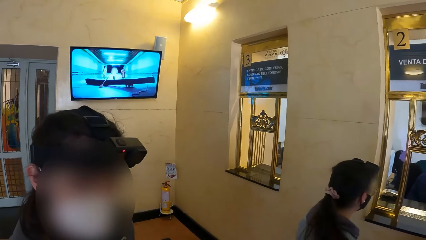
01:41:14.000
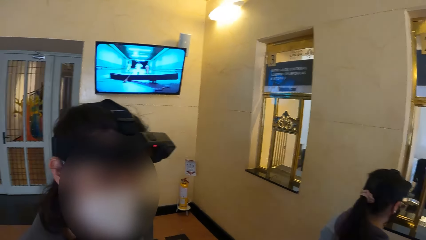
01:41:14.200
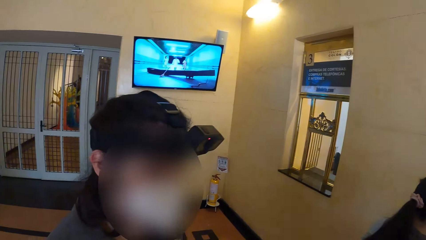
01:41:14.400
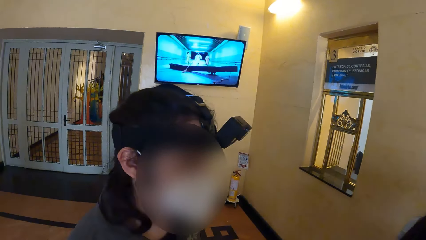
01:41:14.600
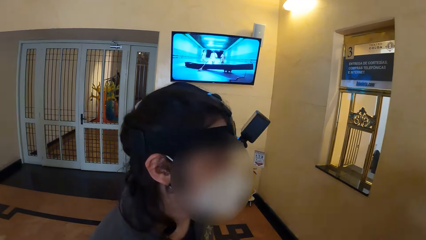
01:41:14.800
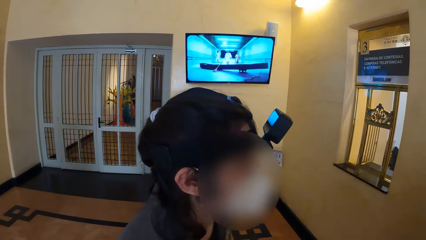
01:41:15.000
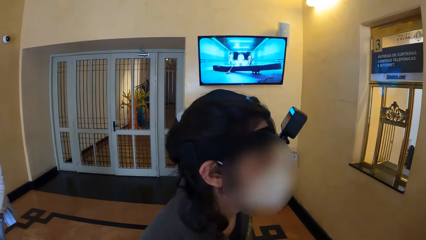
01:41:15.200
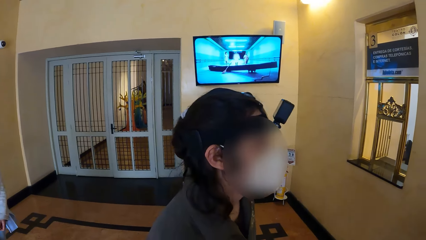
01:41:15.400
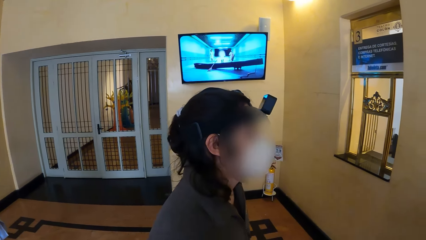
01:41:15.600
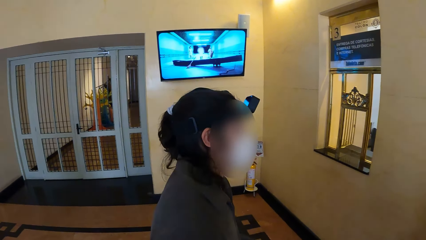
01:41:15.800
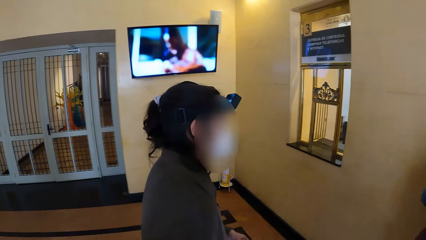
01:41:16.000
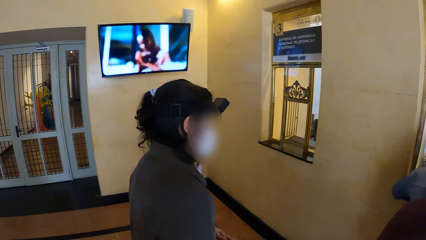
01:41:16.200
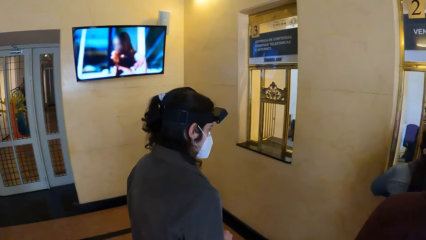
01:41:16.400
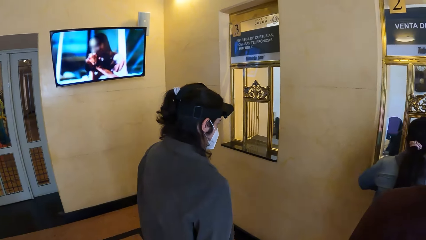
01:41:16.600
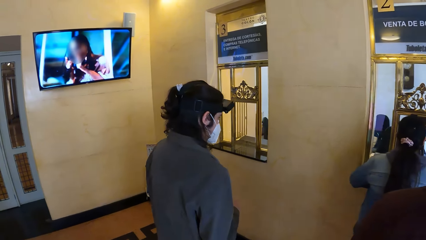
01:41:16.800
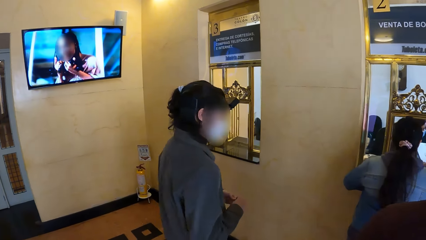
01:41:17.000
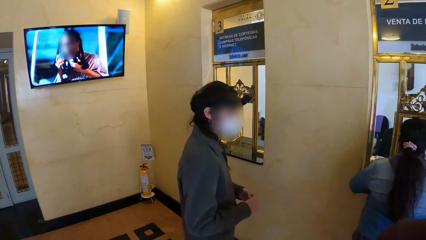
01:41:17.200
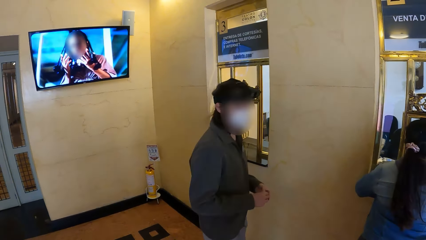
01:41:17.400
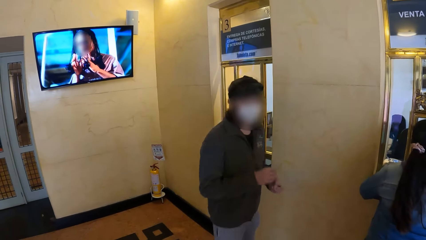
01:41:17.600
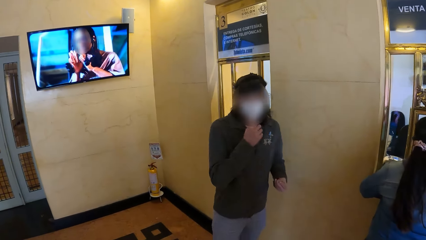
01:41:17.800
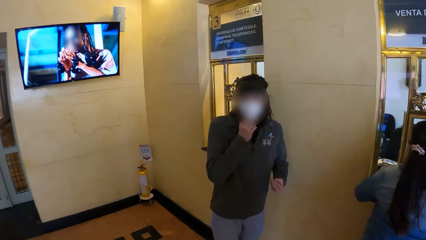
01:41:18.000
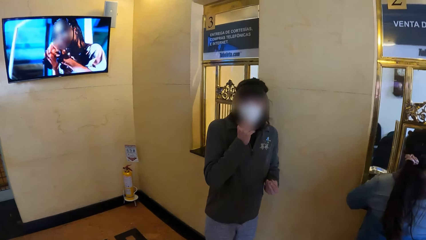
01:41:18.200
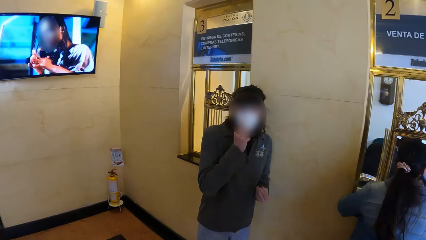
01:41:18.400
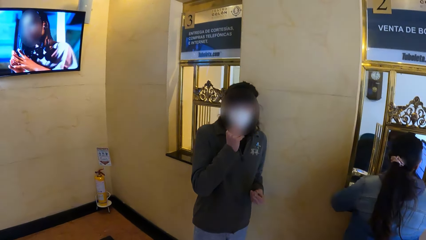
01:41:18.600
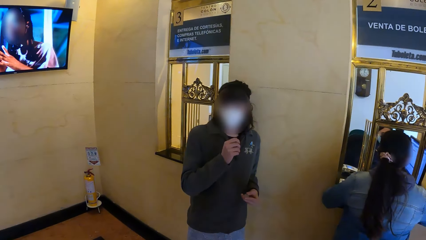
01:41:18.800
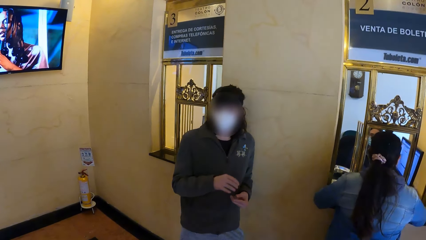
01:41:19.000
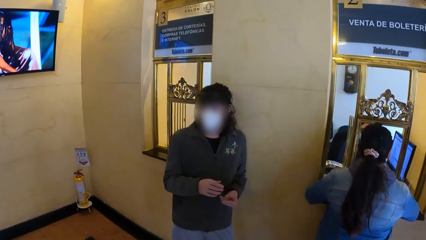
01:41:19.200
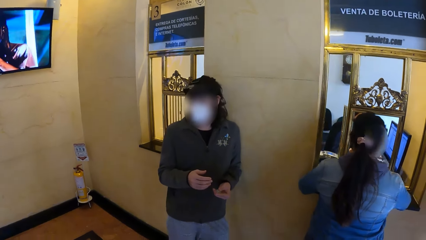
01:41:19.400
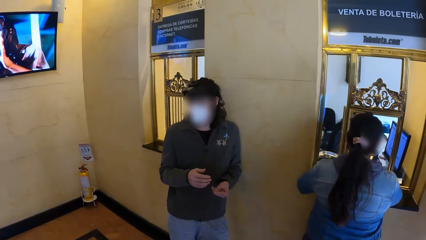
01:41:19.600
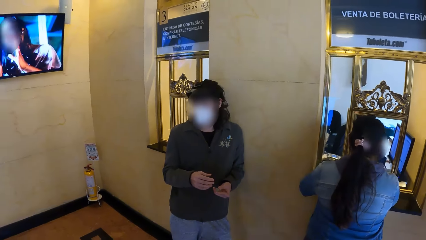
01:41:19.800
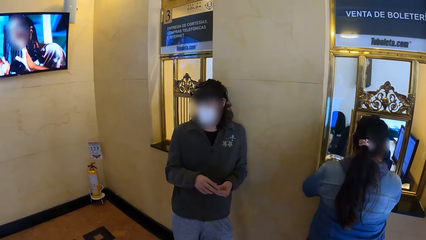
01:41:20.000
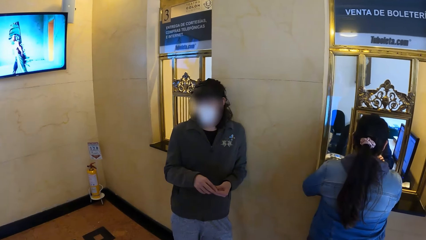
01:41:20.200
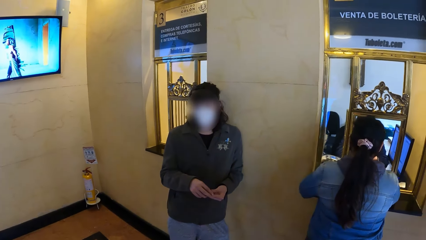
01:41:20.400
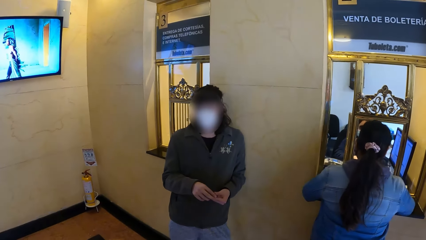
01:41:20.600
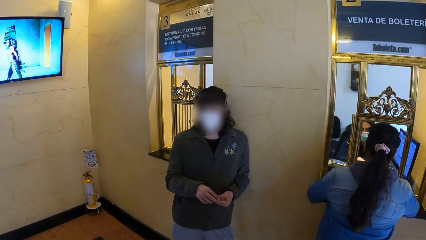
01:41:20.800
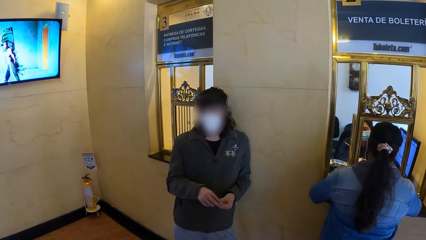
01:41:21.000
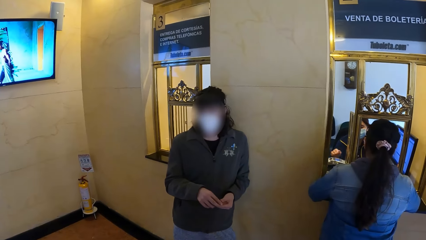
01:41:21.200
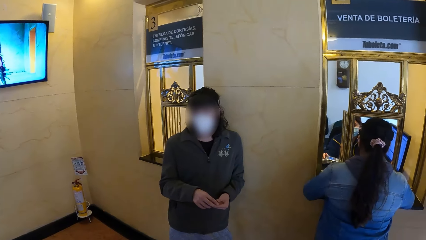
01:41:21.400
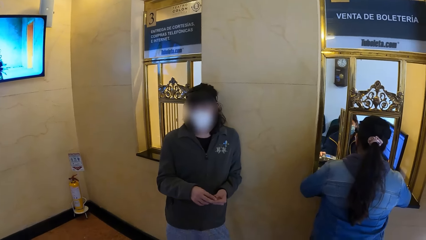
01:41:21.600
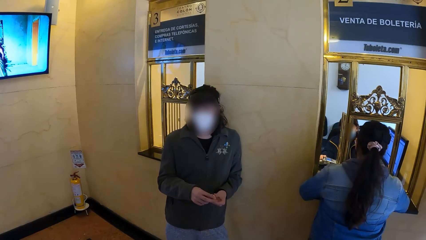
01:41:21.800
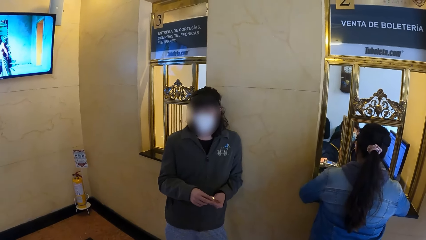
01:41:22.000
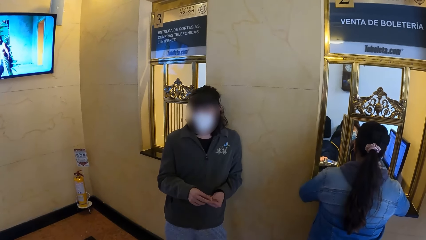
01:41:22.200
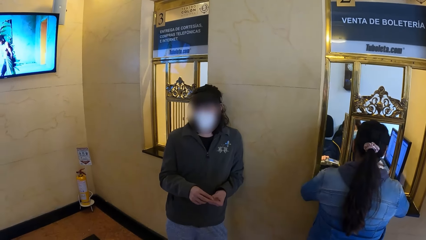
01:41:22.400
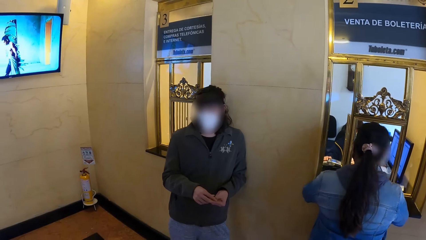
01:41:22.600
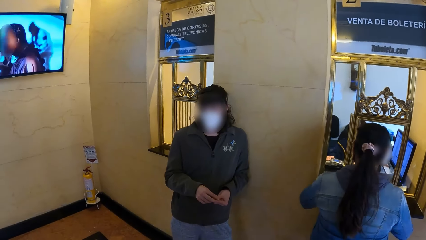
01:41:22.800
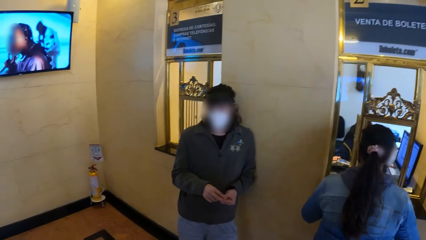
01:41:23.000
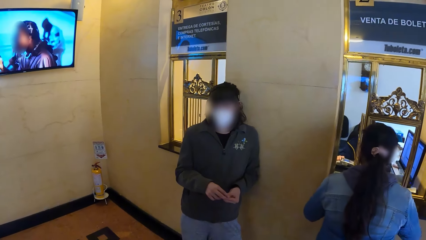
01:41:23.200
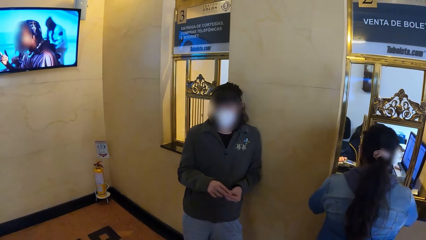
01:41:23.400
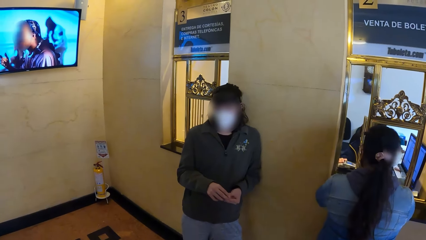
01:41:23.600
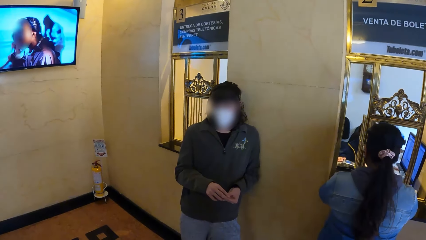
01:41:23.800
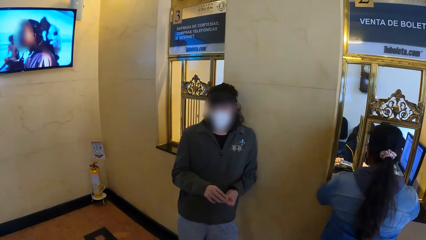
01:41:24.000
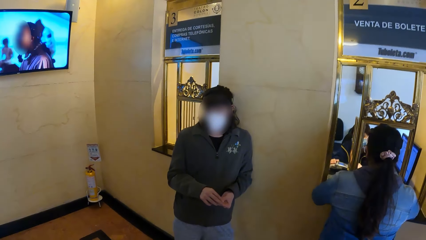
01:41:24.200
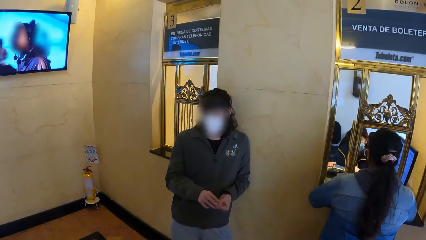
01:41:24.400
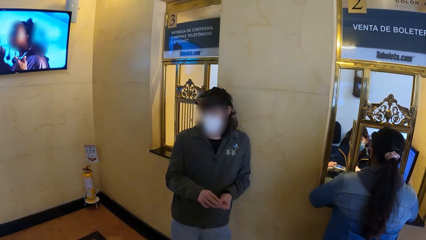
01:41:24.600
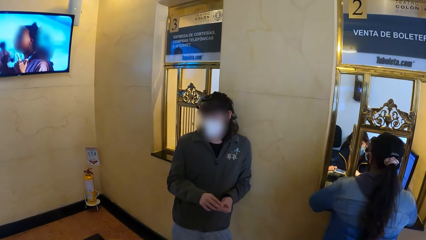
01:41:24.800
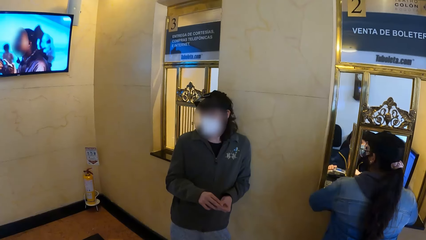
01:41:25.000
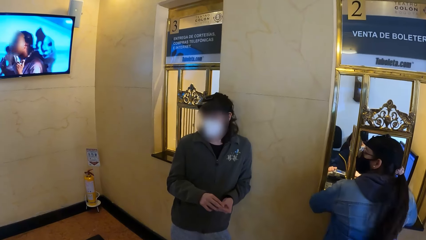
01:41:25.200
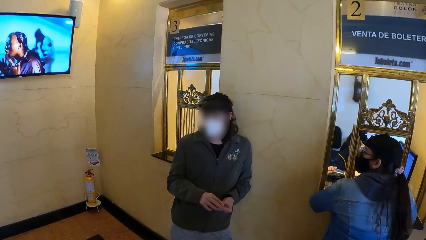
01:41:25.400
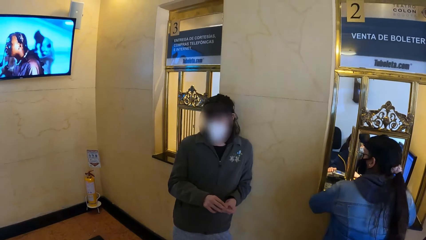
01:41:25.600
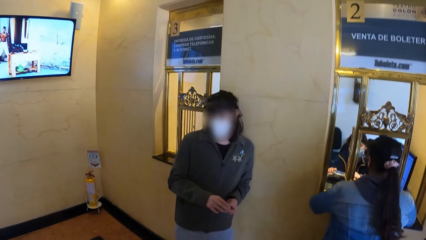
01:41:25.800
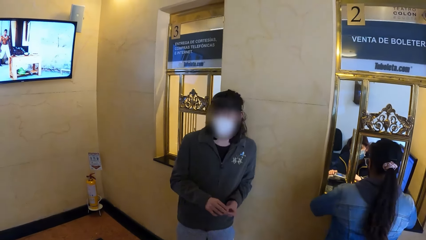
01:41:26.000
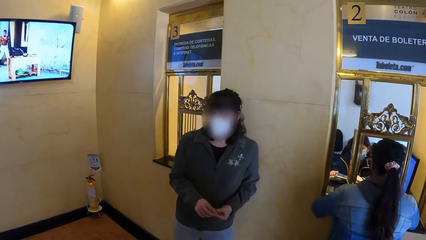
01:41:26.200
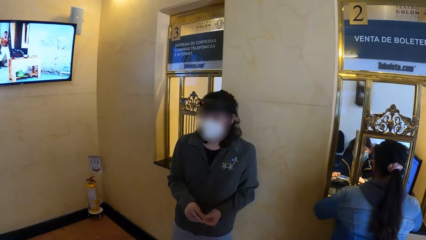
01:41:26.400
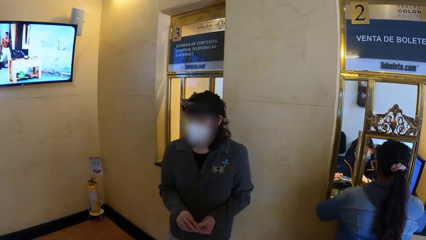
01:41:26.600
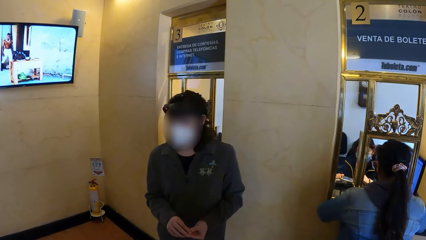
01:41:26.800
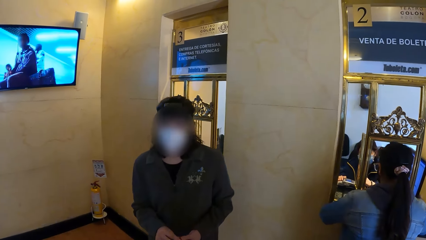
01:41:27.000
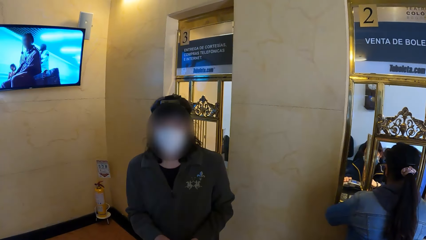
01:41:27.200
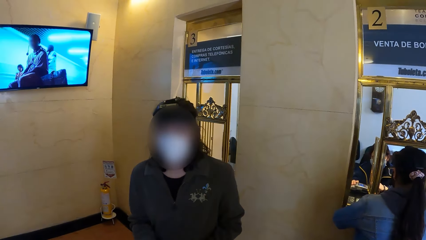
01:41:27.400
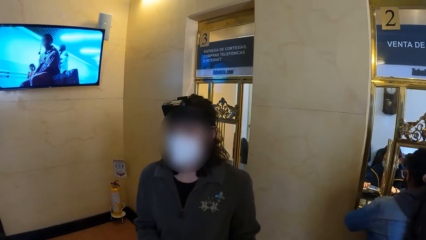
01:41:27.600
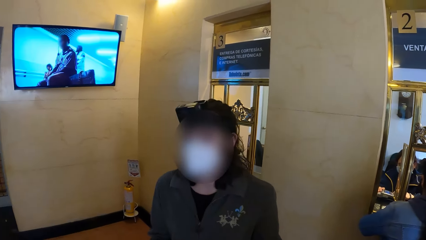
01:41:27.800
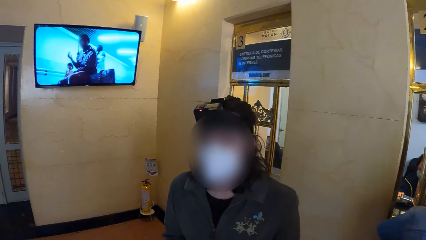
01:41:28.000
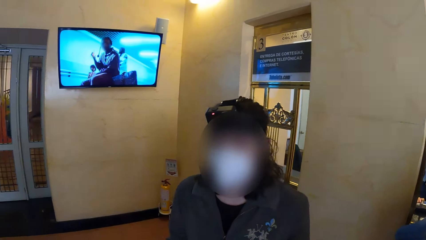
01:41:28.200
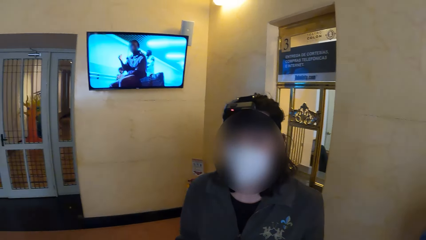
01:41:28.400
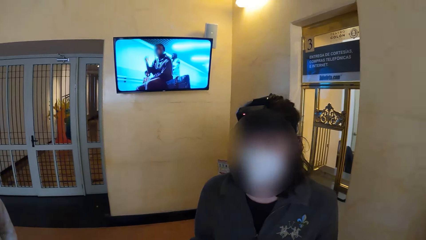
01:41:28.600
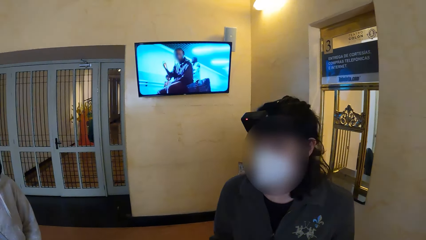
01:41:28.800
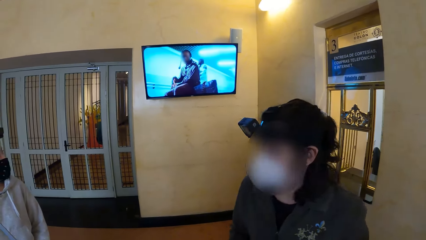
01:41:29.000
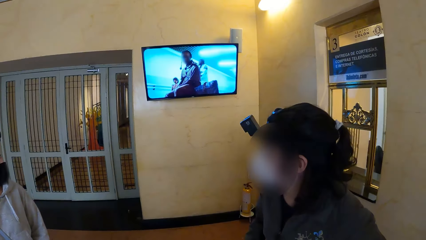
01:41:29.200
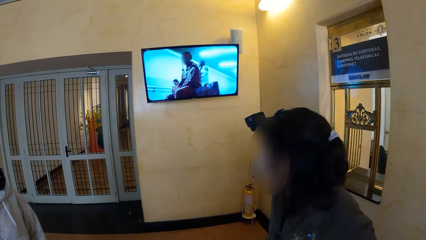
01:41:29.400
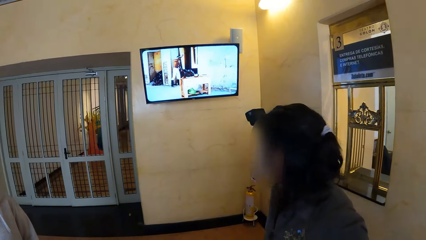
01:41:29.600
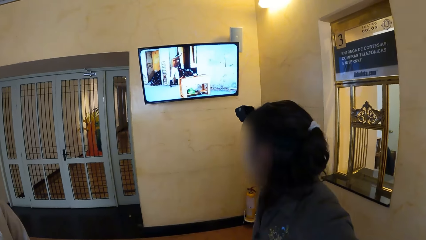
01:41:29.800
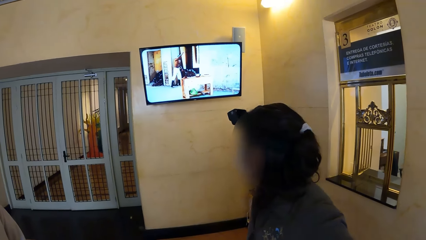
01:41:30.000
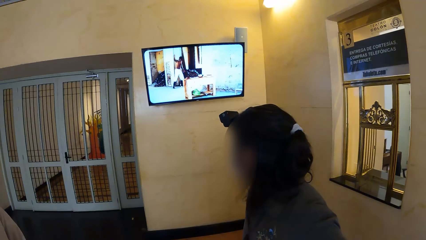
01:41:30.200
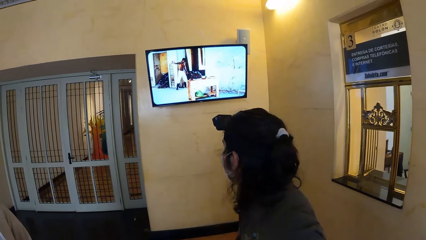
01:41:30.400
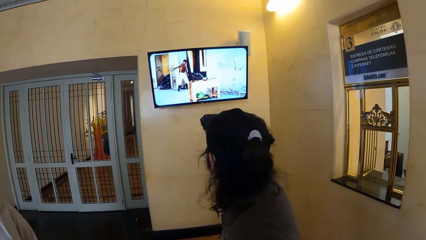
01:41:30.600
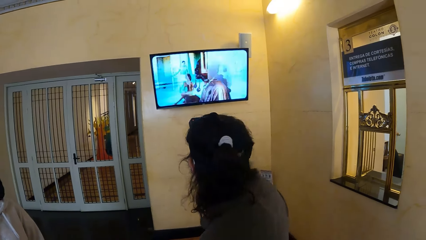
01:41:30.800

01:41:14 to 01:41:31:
The camera wearer watches the television on the wall. A woman interacts with another woman.
